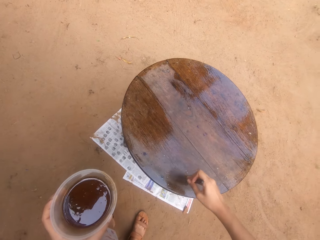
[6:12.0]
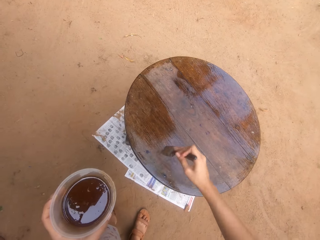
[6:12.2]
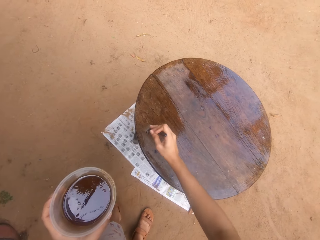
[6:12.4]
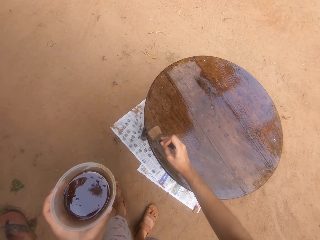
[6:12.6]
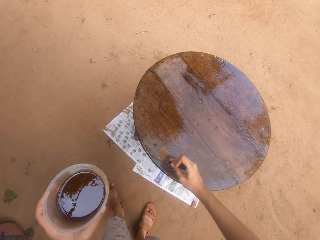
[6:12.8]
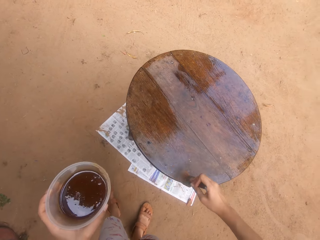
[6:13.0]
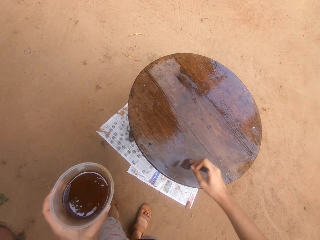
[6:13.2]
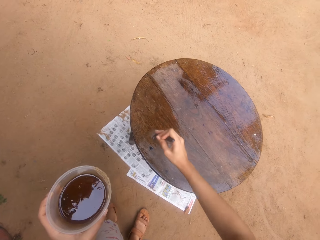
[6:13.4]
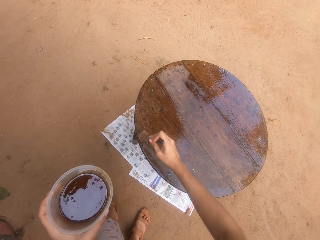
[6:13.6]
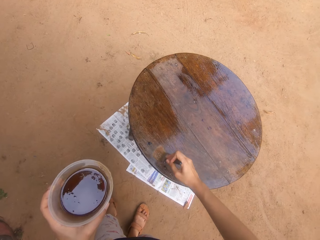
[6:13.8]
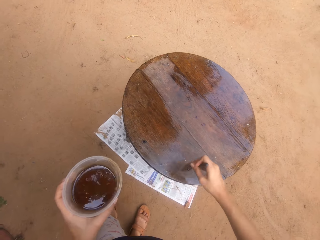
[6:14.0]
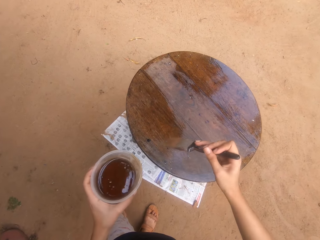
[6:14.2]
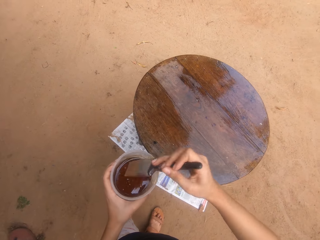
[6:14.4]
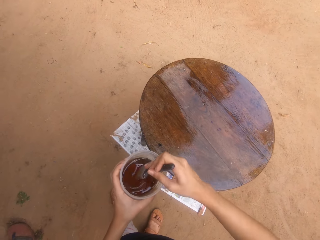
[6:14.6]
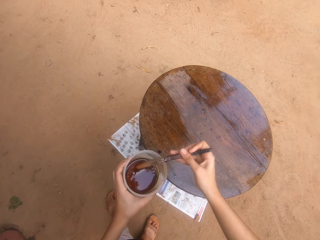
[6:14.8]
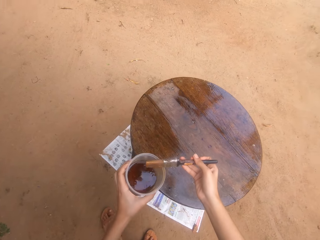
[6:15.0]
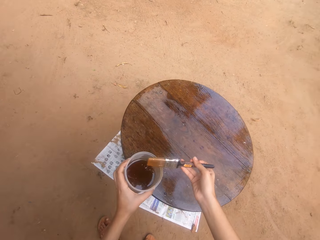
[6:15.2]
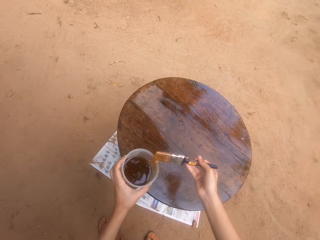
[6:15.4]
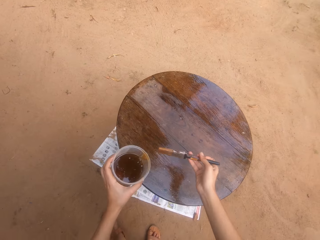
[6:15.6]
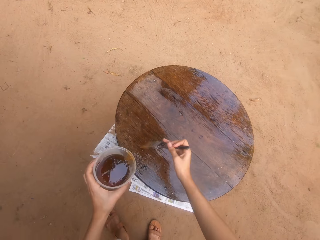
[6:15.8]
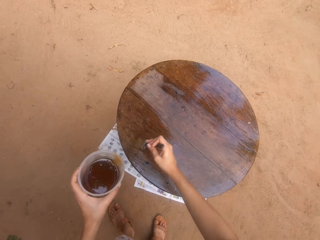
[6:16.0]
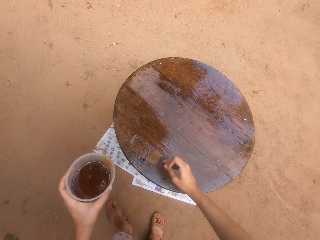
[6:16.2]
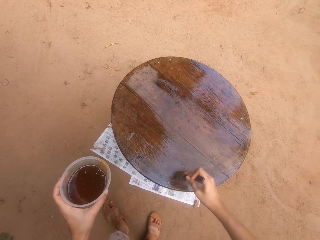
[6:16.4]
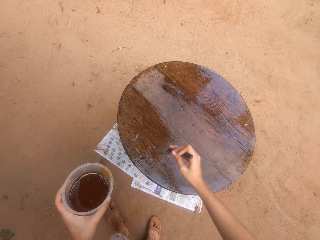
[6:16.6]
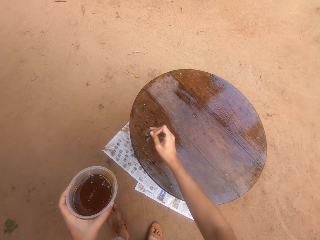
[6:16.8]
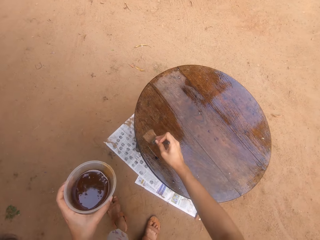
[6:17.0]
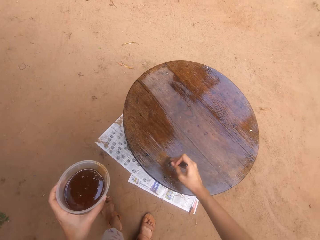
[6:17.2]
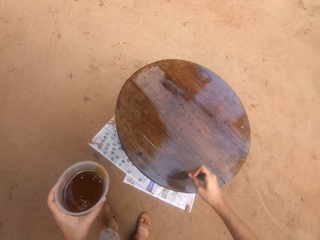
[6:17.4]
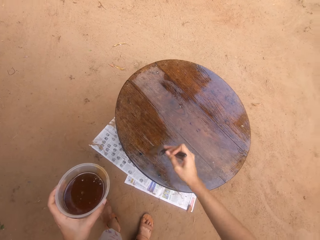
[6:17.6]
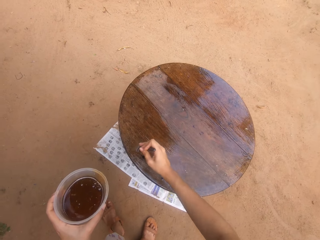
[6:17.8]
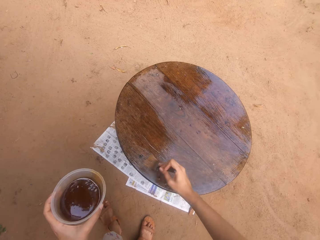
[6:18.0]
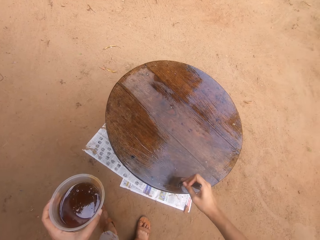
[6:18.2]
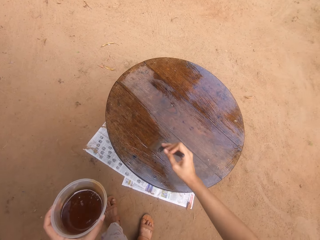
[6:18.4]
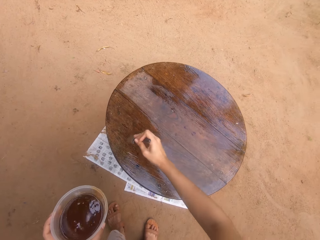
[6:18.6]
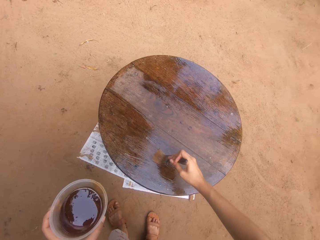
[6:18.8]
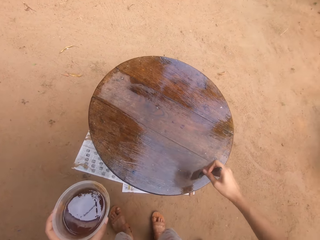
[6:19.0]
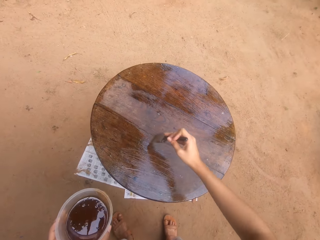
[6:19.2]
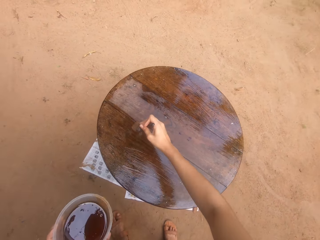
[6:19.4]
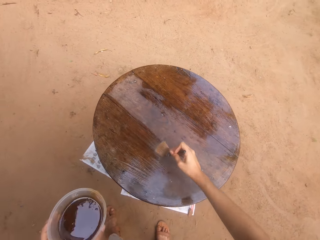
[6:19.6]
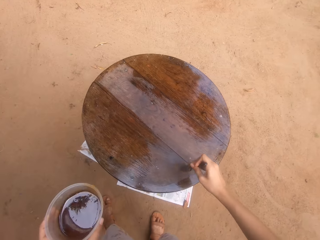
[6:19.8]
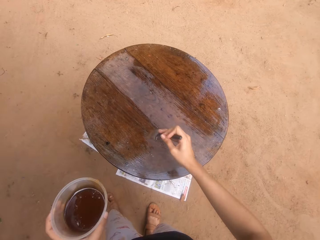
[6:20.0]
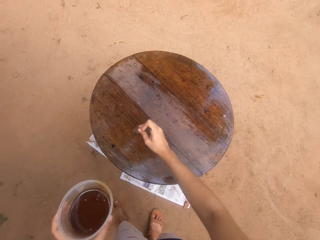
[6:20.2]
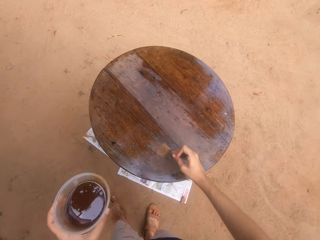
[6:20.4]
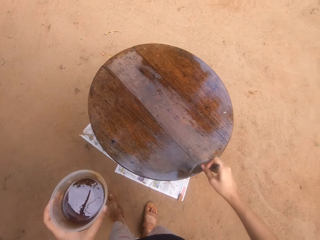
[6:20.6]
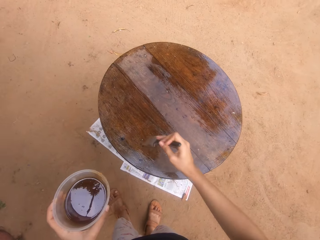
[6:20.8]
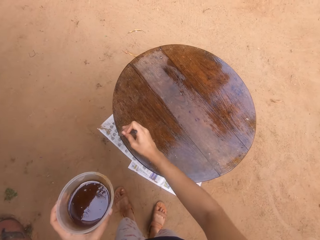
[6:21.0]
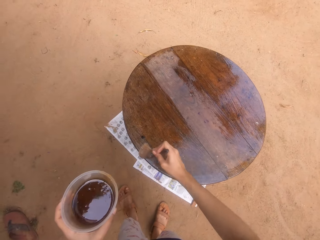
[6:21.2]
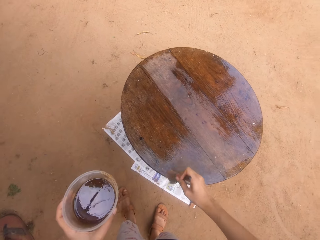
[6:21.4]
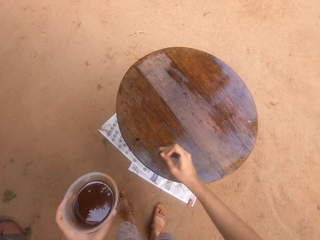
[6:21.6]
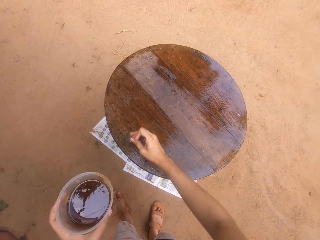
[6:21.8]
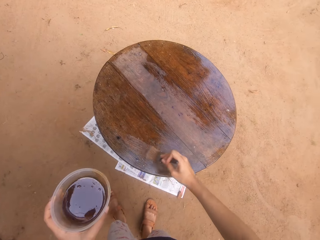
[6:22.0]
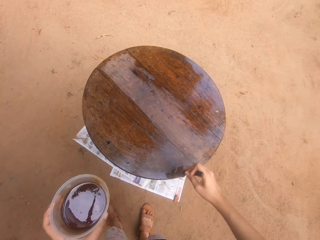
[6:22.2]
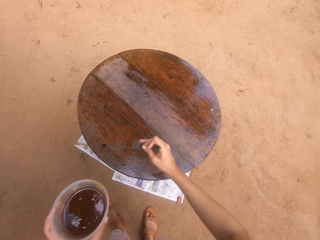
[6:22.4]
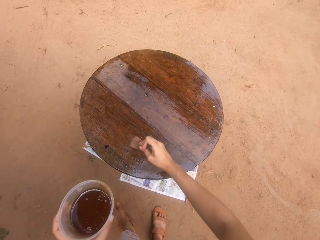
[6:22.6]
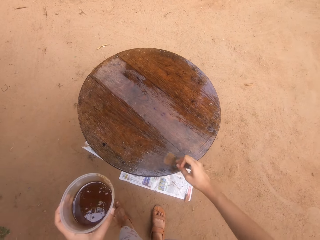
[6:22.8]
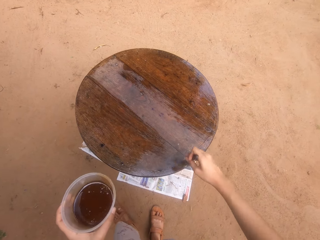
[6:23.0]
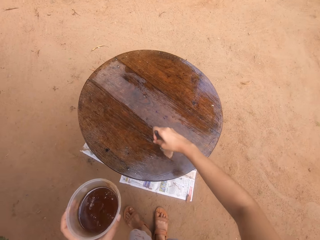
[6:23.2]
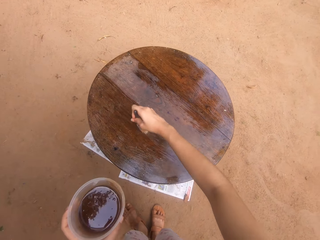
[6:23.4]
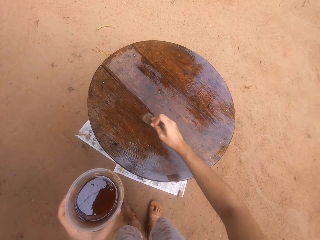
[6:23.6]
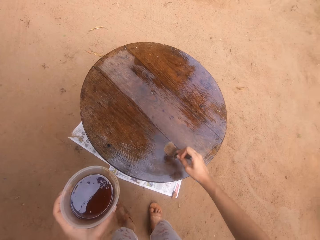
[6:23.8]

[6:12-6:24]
The camera wearer dips the paint brush in his right hand into the container of wood gloss paint in his left hand. He rubs the paint brush in his right hand on the container of wood gloss paint in his left hand. He paints the table on the ground with the paint brush in his right hand.

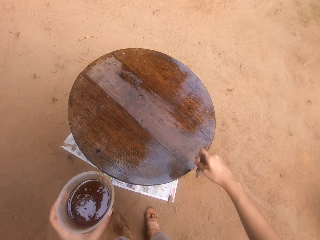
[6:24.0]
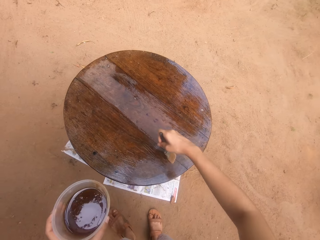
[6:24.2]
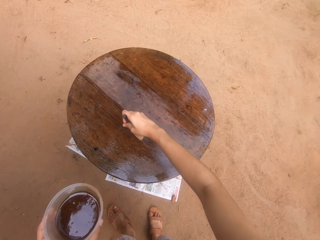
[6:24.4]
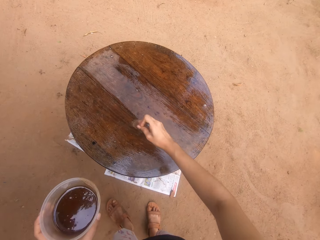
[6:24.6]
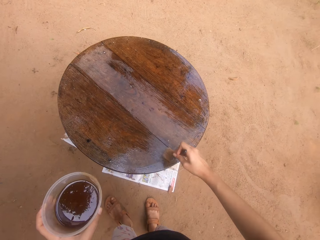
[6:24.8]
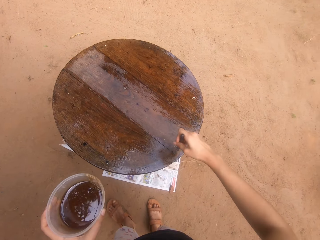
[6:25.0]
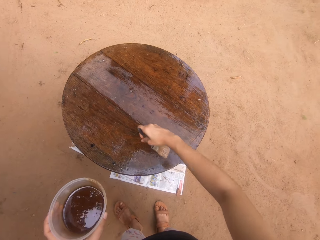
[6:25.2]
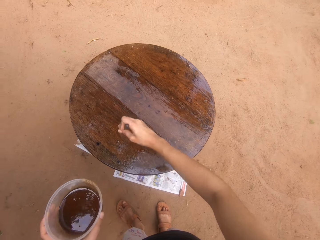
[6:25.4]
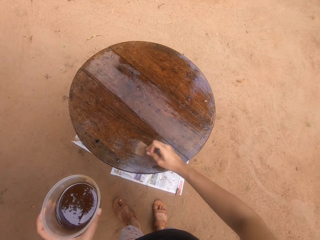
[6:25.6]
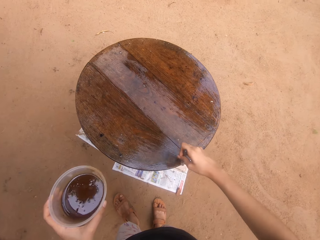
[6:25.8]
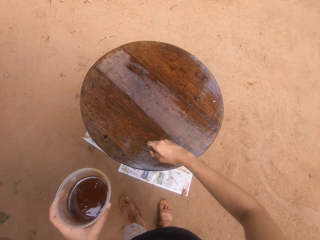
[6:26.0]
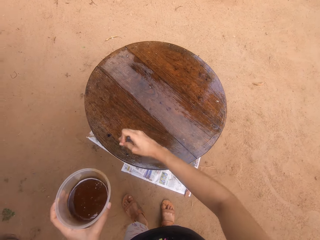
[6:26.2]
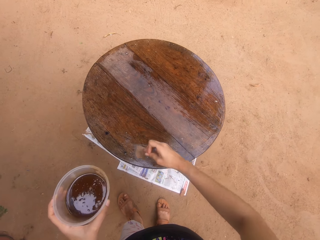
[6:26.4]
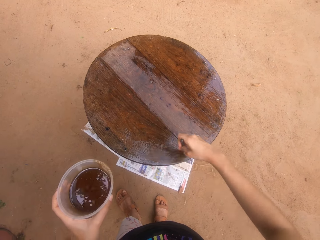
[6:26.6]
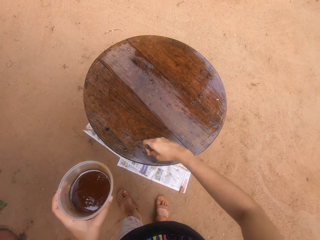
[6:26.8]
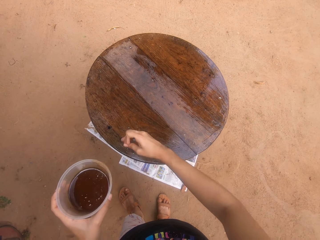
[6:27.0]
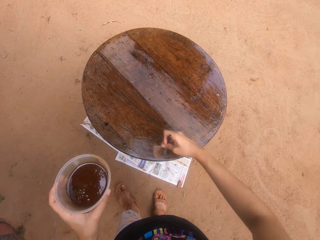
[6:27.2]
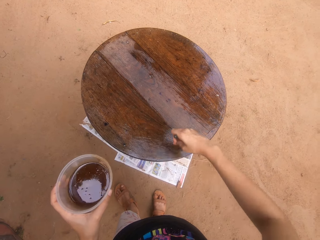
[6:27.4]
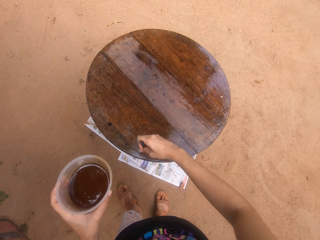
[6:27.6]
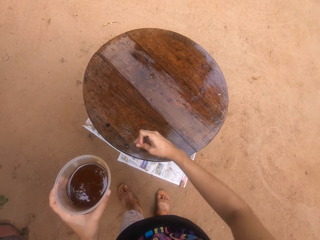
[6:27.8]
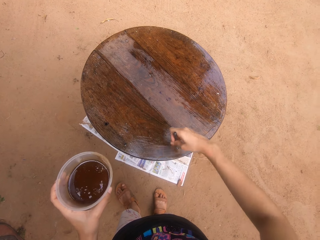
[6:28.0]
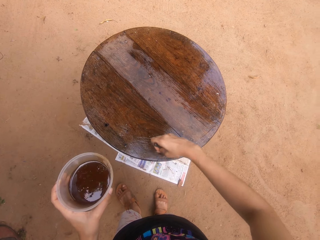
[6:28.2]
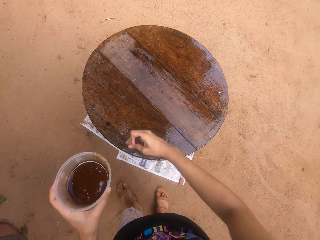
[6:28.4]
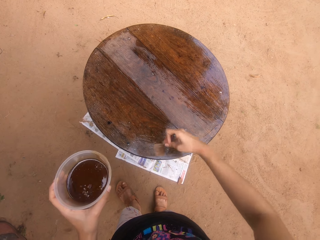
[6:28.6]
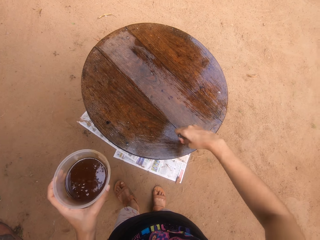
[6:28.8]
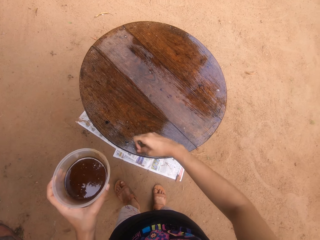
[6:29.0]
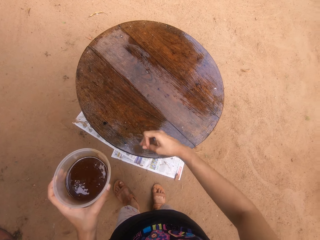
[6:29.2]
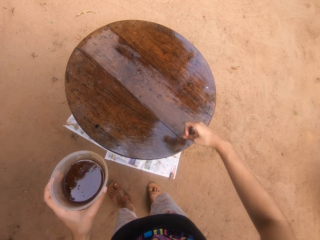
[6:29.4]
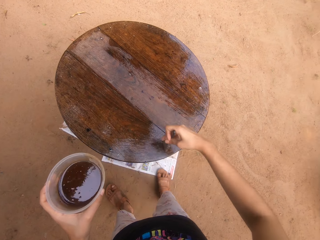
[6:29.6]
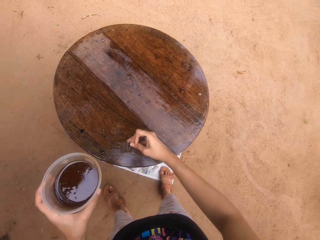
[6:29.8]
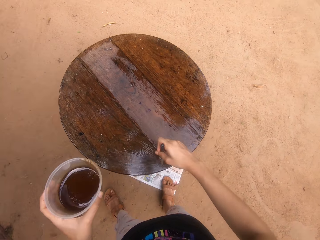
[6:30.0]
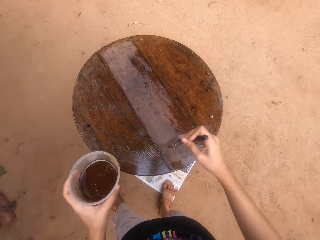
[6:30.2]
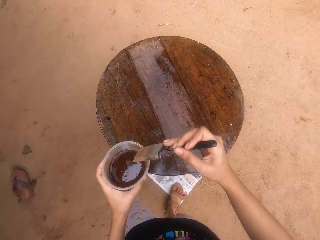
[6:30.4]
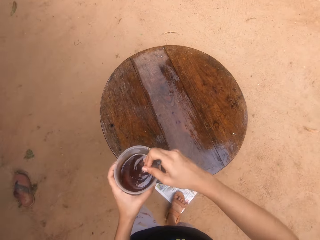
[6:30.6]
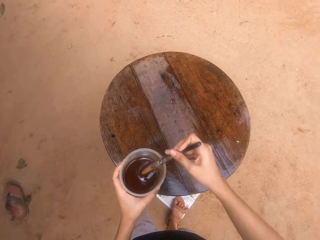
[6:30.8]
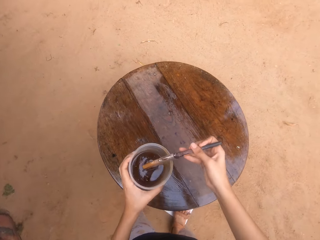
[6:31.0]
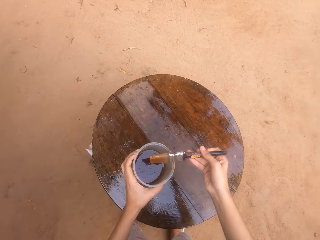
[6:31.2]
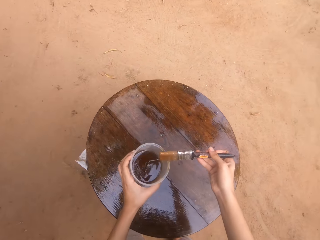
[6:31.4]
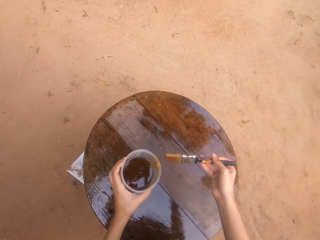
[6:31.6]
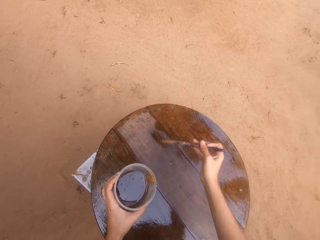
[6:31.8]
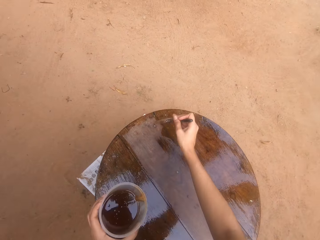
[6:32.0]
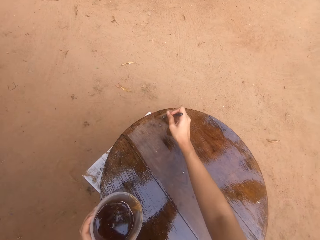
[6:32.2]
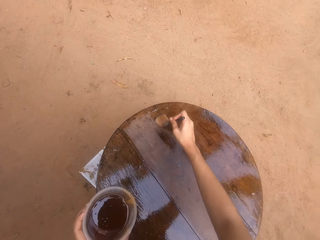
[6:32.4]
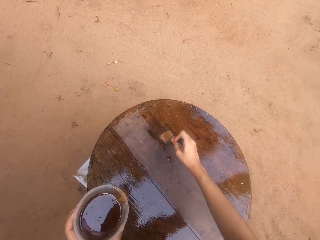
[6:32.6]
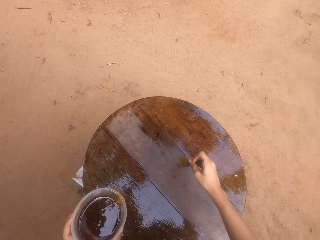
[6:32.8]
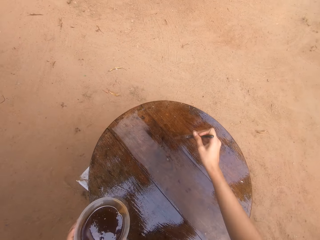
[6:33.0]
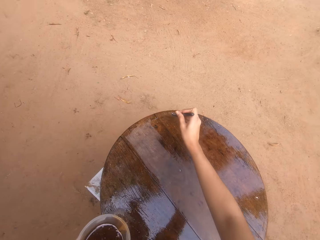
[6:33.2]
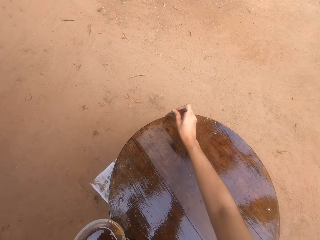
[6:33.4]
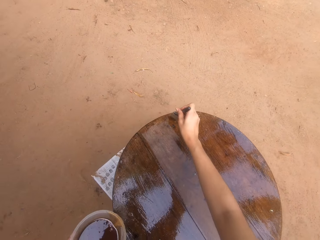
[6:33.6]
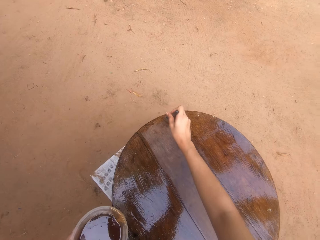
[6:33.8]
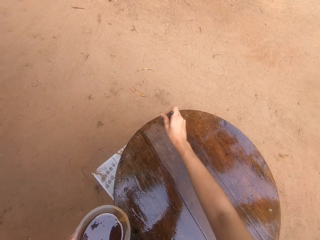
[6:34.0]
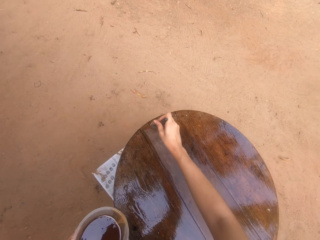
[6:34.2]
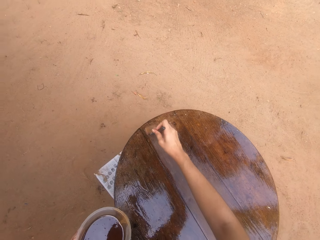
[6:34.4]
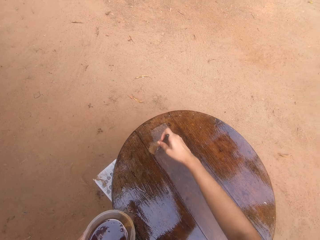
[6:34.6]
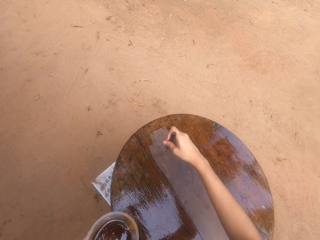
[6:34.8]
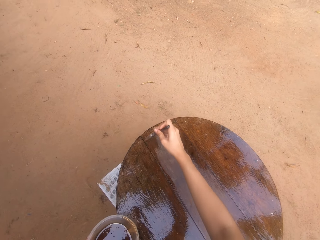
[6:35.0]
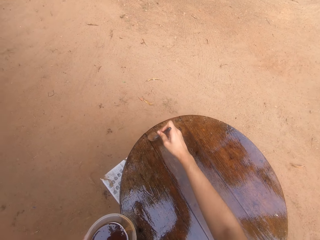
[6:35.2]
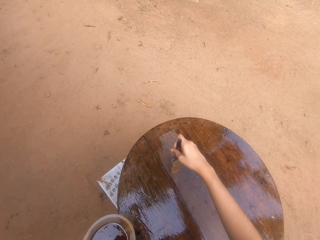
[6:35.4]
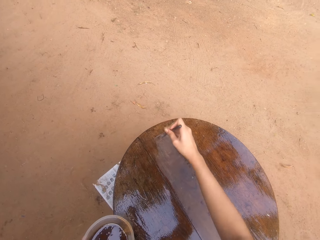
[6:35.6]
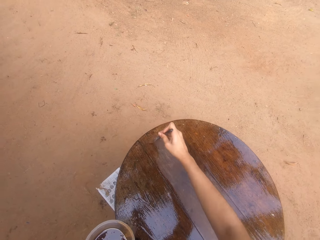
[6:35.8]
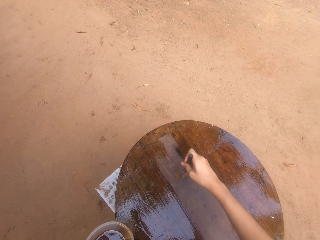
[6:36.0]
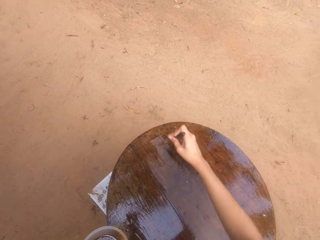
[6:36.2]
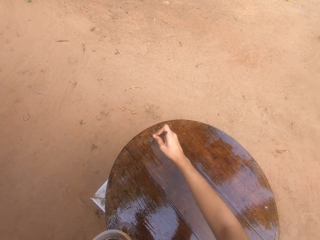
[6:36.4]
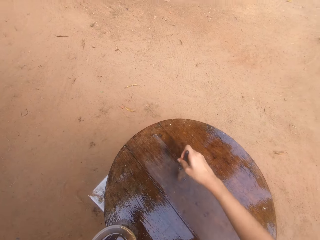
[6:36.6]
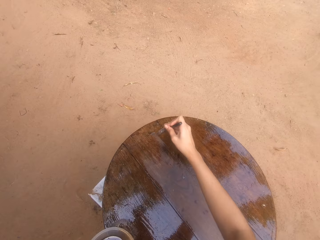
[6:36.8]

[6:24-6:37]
The camera wearer dips the paint brush in his right hand into the container of wood gloss paint in his left hand. He rubs the paint brush in his right hand on the container of wood gloss paint in his left hand. He paints the table on the ground with the paint brush in his right hand.
